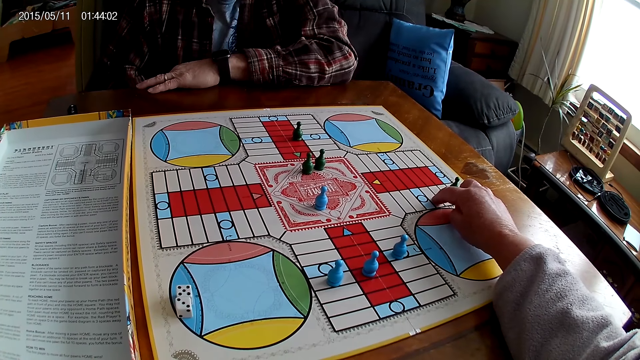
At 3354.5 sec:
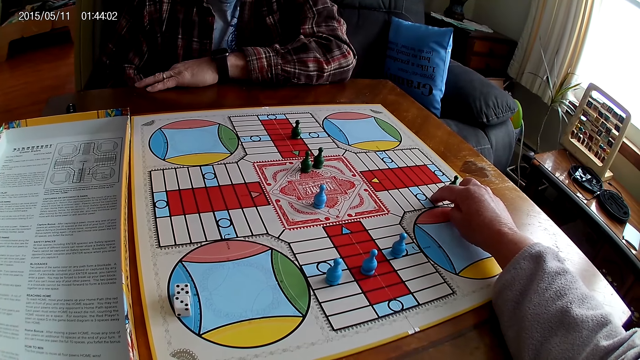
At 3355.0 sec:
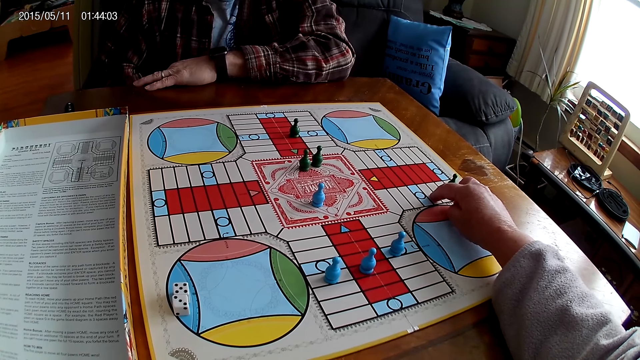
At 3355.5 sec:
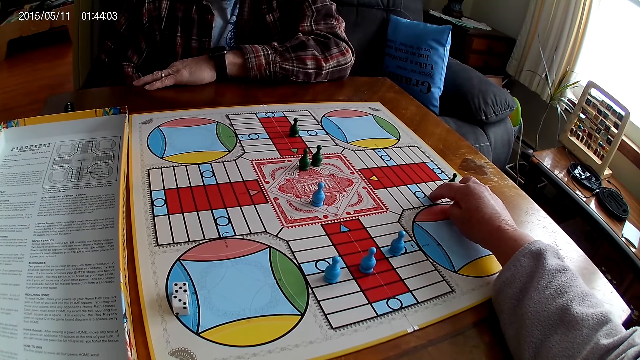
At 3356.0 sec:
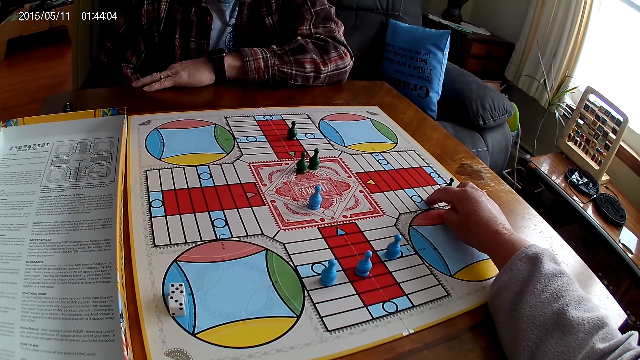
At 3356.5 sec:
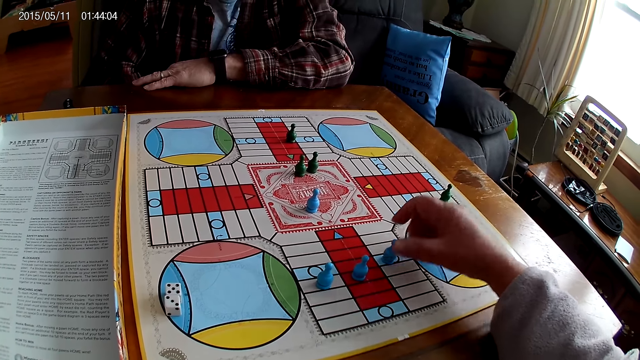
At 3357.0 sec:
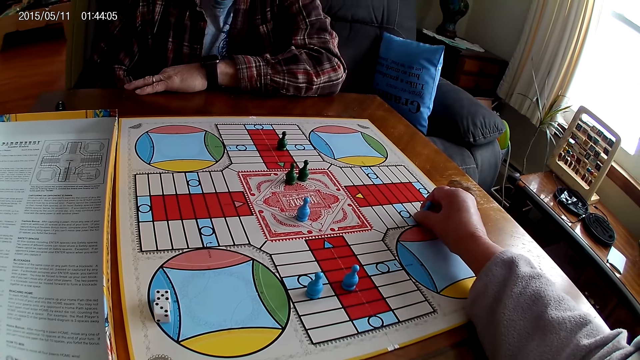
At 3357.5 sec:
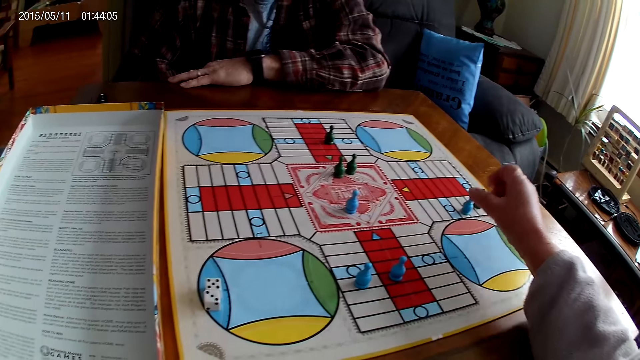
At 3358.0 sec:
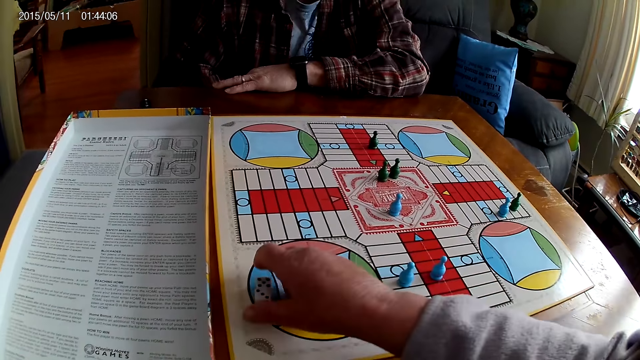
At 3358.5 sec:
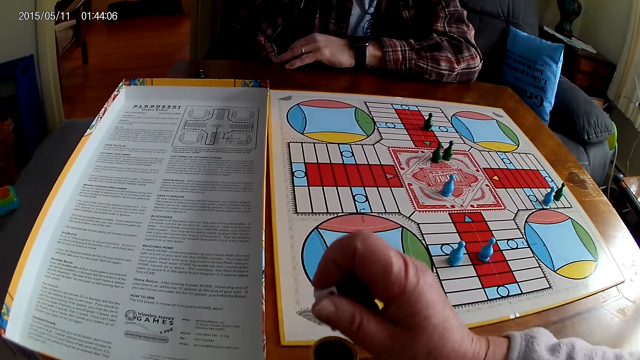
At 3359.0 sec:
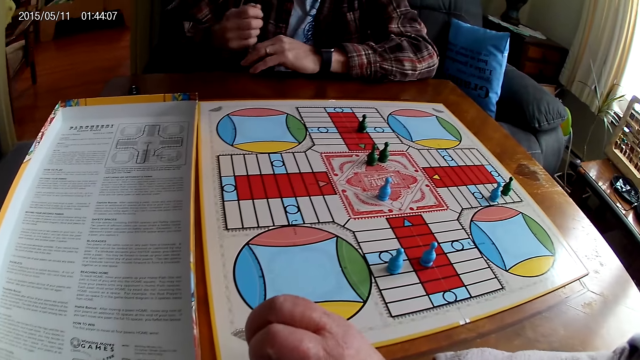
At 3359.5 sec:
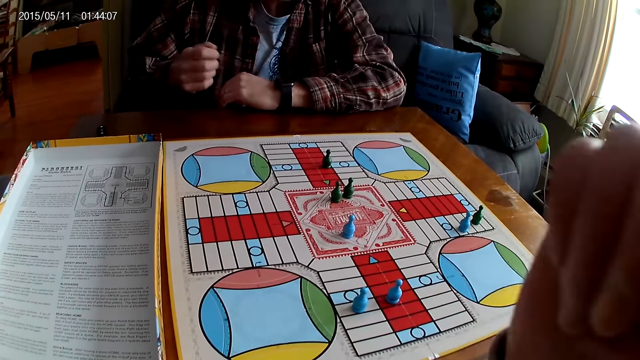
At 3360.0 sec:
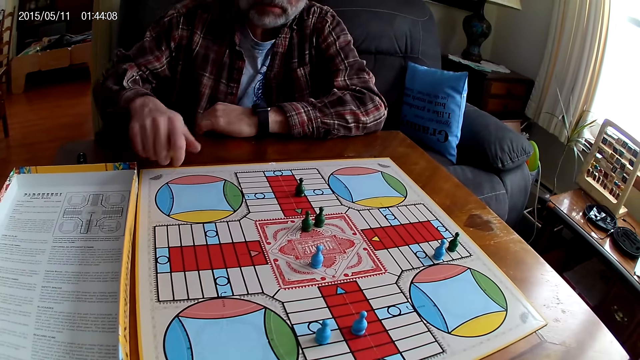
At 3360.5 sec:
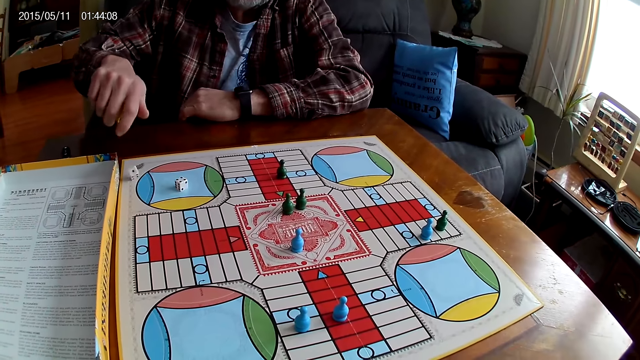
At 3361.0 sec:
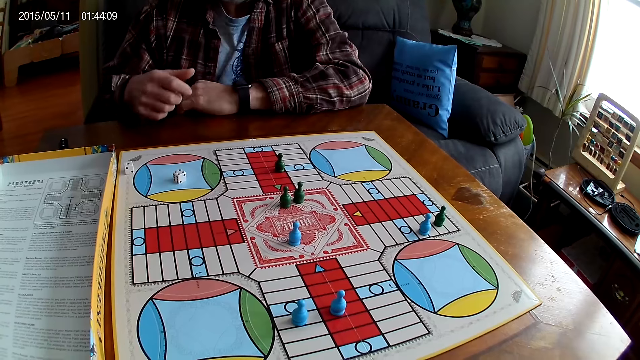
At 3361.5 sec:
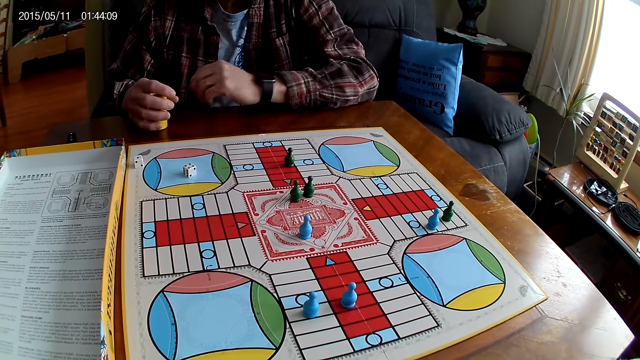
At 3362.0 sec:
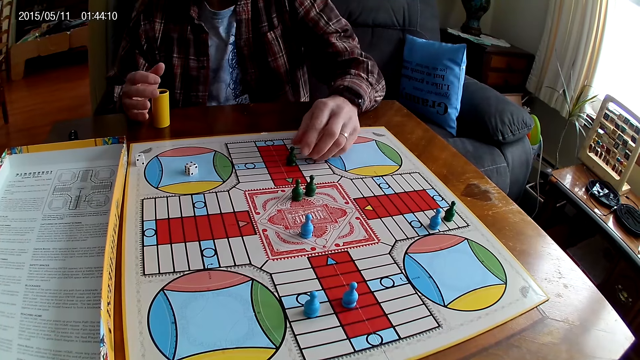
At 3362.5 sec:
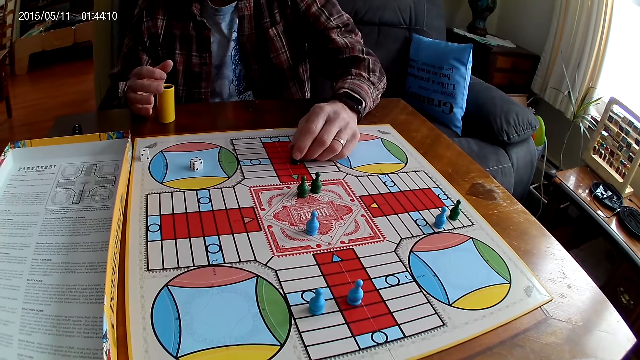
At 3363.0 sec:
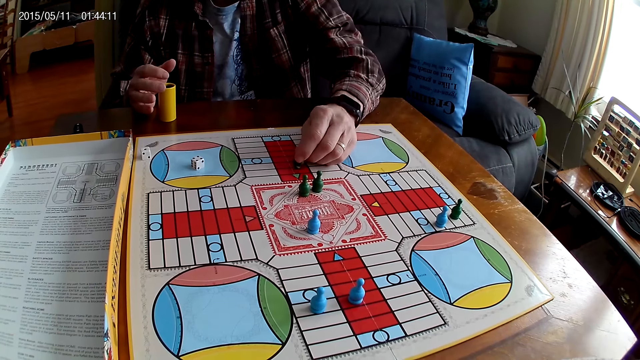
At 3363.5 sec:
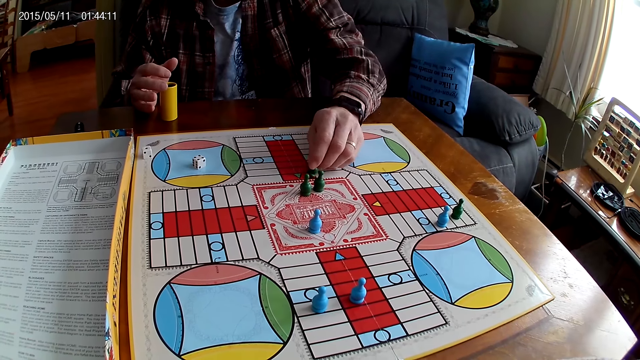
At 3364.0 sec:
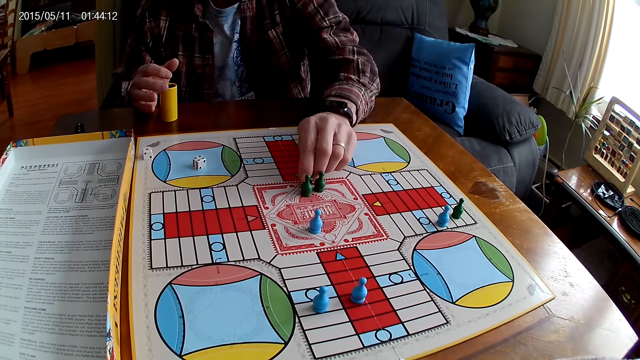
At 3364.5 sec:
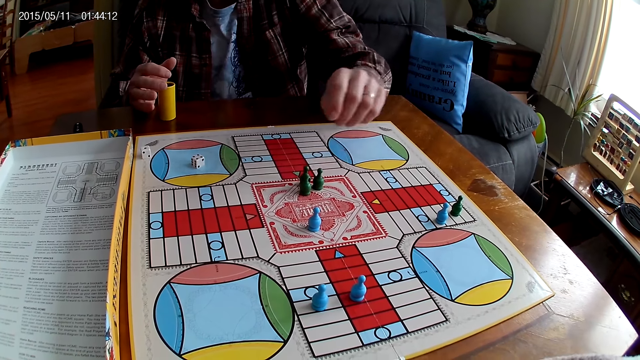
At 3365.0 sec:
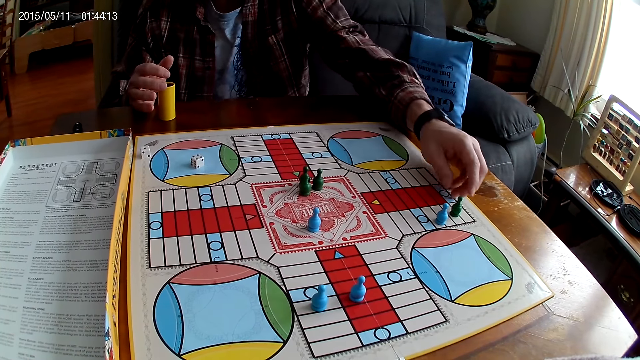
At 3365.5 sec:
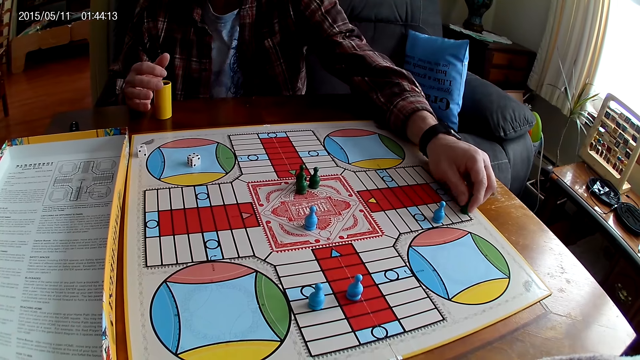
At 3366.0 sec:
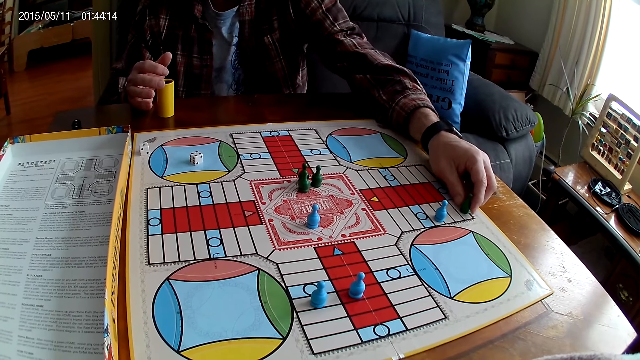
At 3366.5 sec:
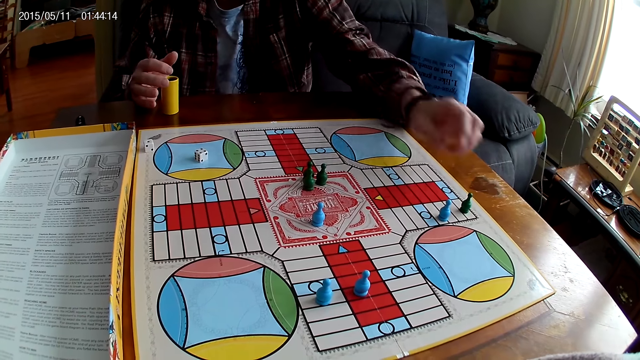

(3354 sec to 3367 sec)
The camera wearer picks a Ludo pawn, moves the chess on the board, and places the Ludo pawn on the board. They pick the dice from the table and put the dice into the dice shaker or container. A man shakes the dice in the container. The camera wearer raises the hand and stares at the board. The man drops the dice from the container on the Ludo board, drops the container on the table, and places the dice on the board. He picks a Ludo pawn, counts steps on the Ludo board with the chess, moves the Ludo pawn, and places the Ludo pawn on the board. He picks another Ludo pawn and places the Ludo pawn on the board.

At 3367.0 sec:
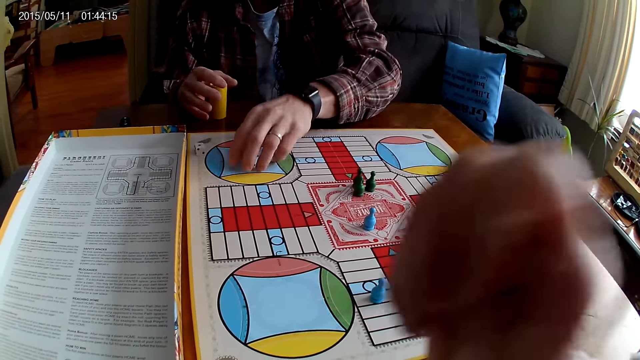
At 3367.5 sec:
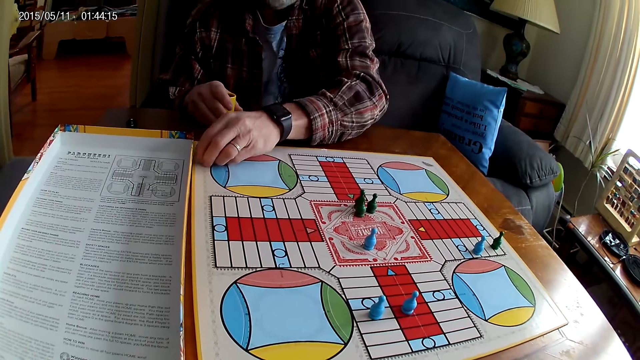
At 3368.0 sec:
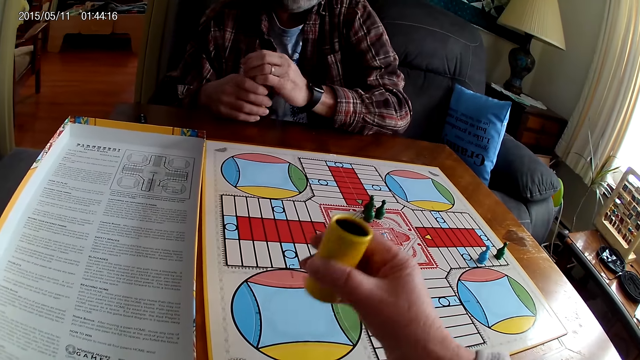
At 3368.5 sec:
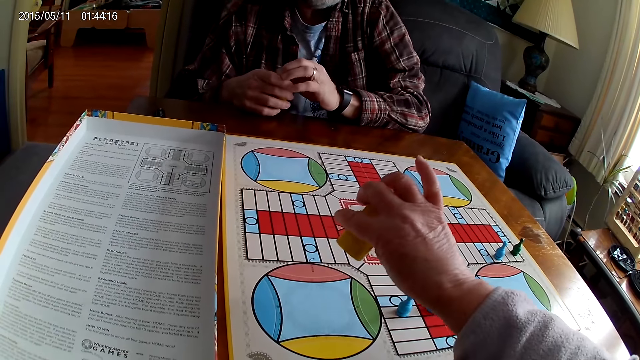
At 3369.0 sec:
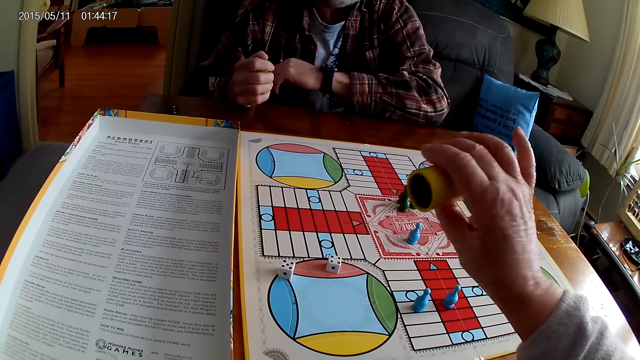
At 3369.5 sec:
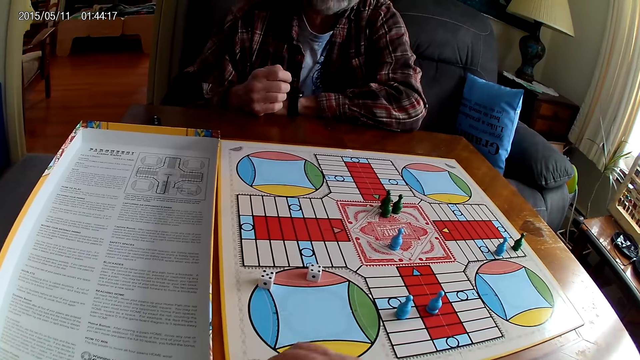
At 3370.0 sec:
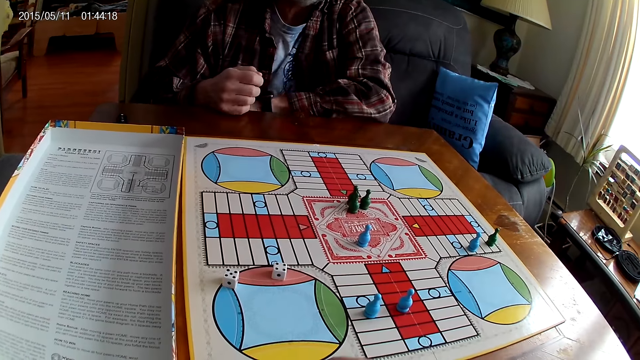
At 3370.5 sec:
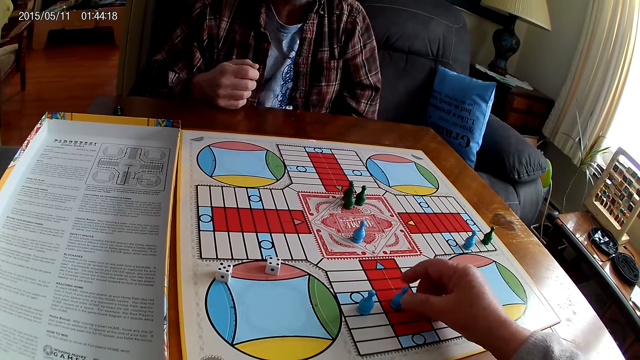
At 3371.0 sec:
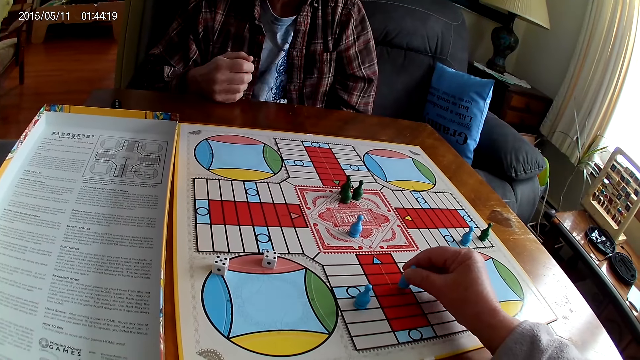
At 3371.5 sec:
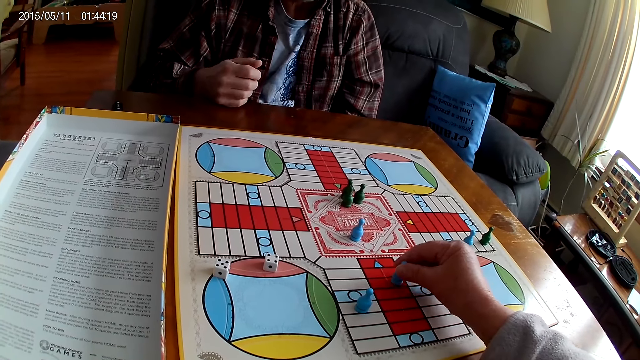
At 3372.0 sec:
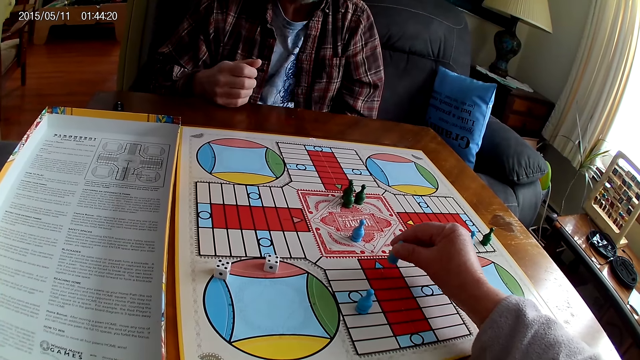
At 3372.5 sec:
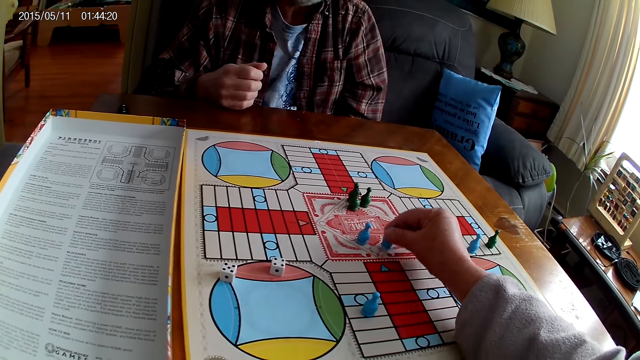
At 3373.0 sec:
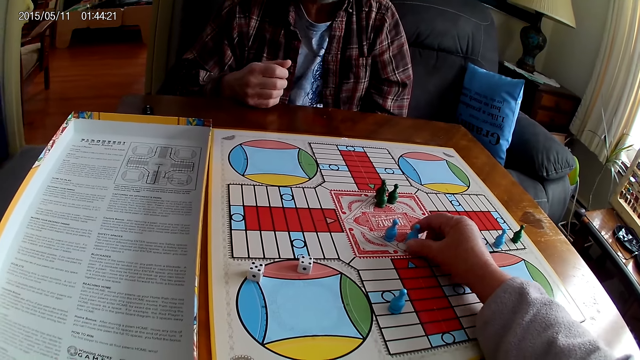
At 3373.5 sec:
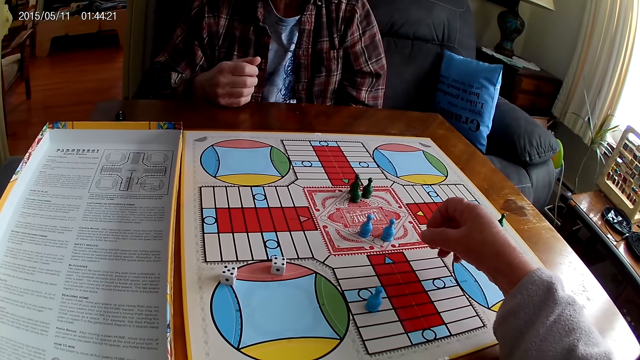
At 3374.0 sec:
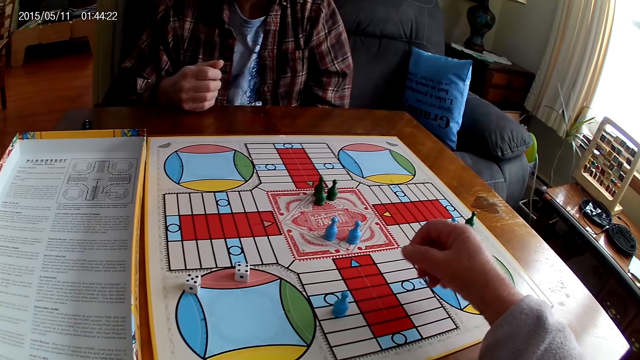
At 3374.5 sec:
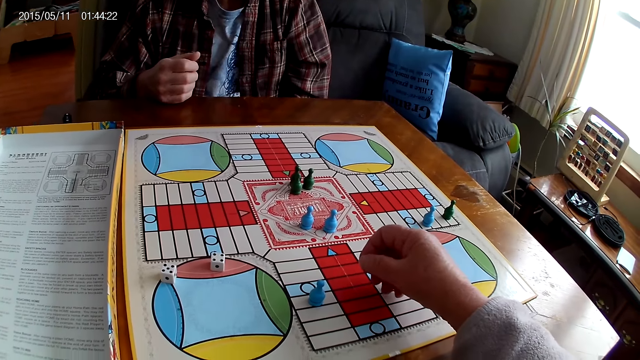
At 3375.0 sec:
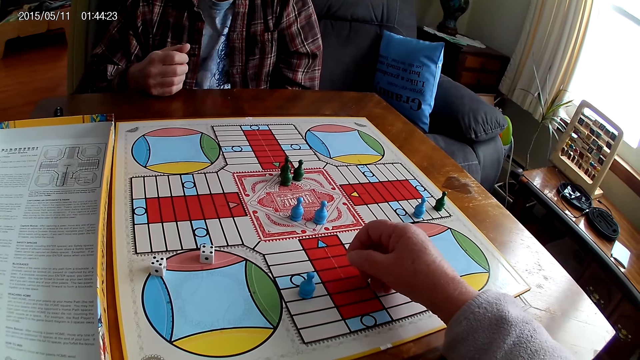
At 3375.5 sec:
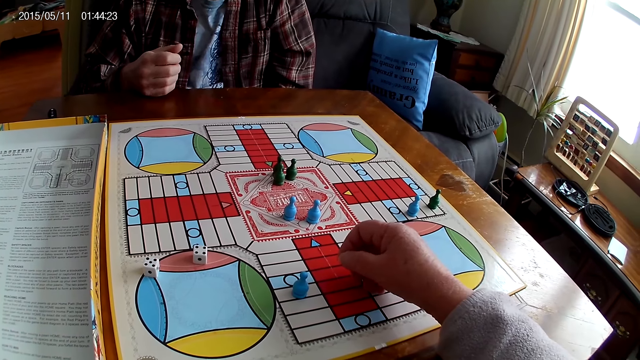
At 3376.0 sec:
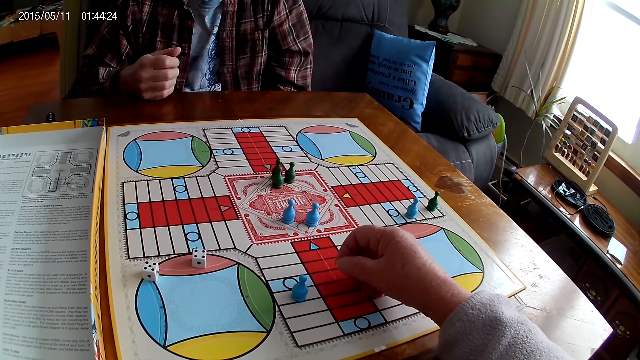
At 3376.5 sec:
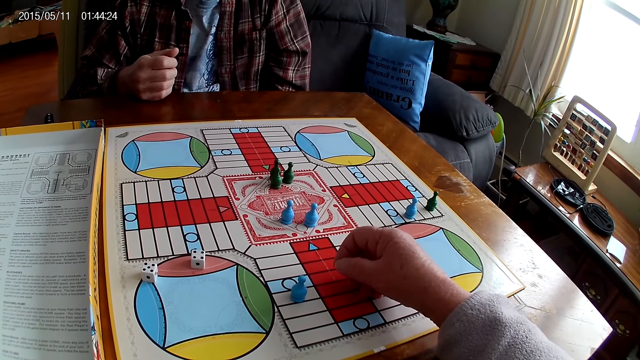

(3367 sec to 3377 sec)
A man takes the die container or dice shaker from the Ludo board with the left hand and picks the dice. The camera wearer takes the container from the table with the right hand. The man takes the die container from the Ludo board. The camera wearer shakes the dice in the container. The man takes the container from the table with the right hand. The camera wearer drops the dice from the container on the Ludo board. The man puts the dice into the dice shaker and stares at the board. The camera wearer places the dice shaker on the board. They count steps on the Ludo board with the chess, pick a Ludo pawn, move the Ludo pawn, place the Ludo pawn on the board, and stare at the board.
